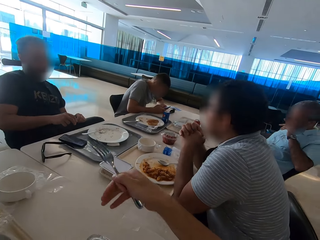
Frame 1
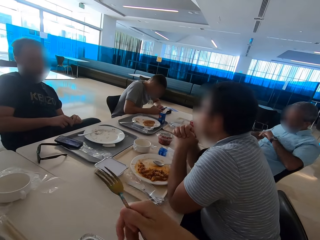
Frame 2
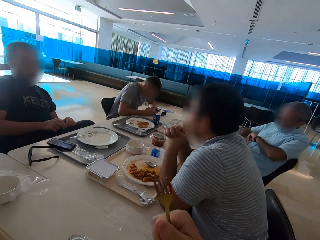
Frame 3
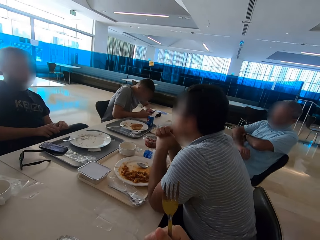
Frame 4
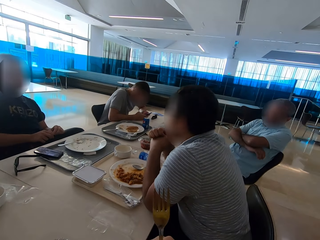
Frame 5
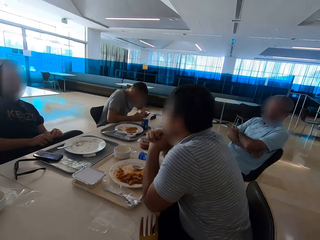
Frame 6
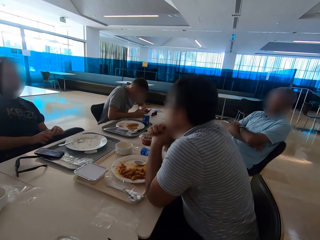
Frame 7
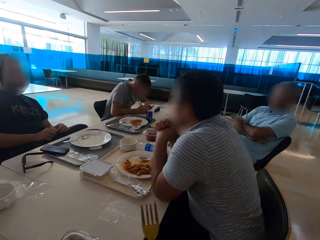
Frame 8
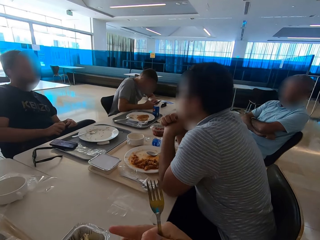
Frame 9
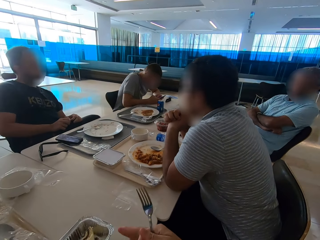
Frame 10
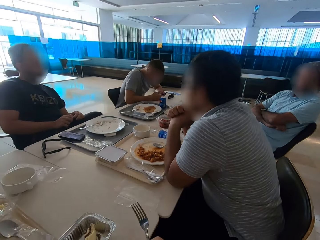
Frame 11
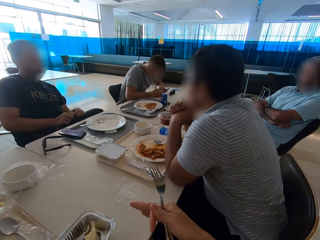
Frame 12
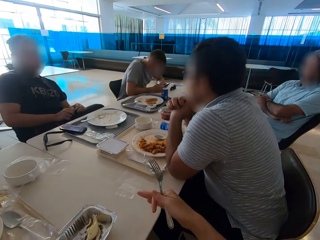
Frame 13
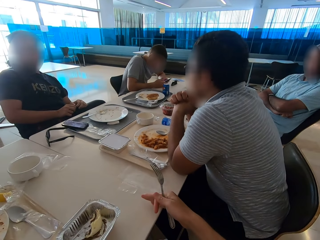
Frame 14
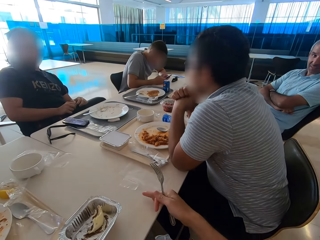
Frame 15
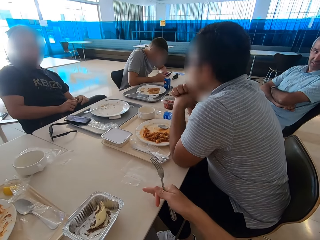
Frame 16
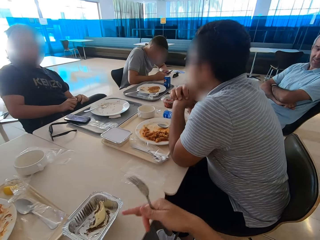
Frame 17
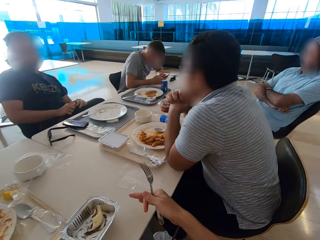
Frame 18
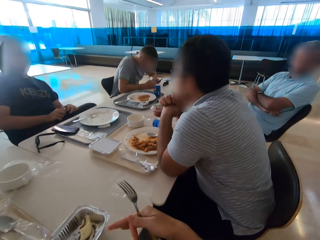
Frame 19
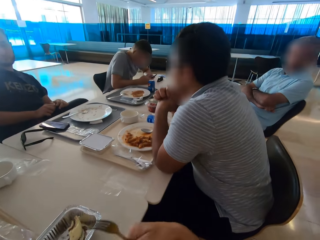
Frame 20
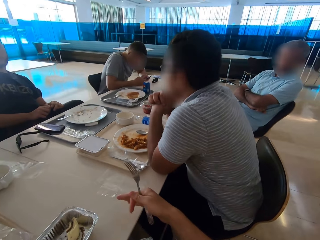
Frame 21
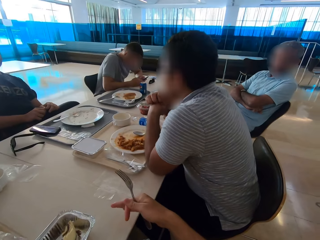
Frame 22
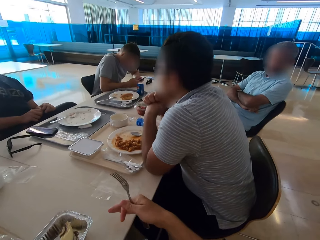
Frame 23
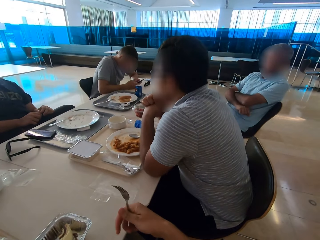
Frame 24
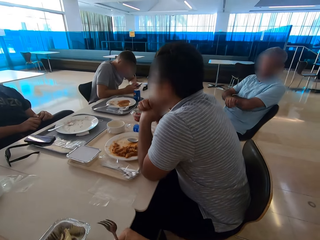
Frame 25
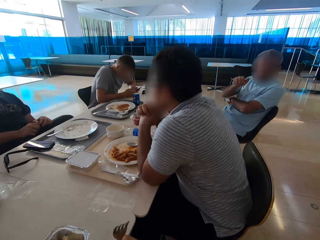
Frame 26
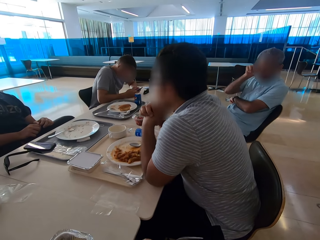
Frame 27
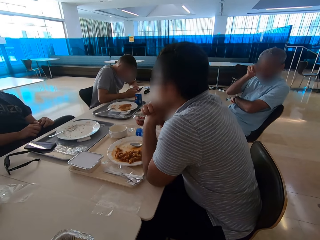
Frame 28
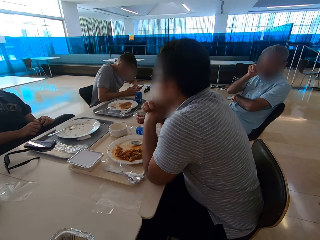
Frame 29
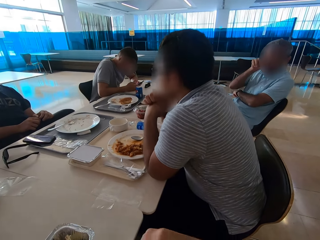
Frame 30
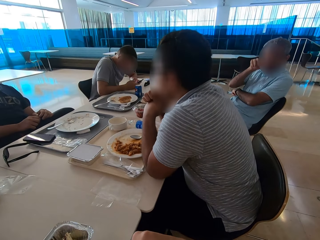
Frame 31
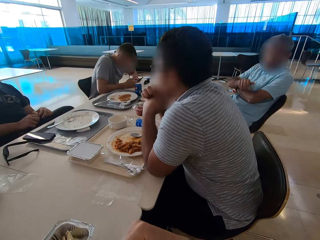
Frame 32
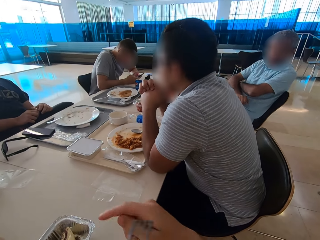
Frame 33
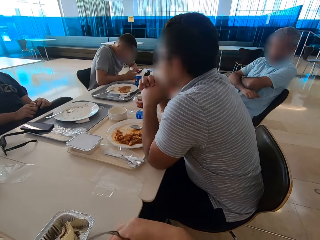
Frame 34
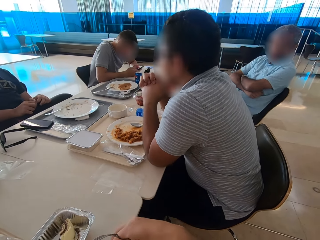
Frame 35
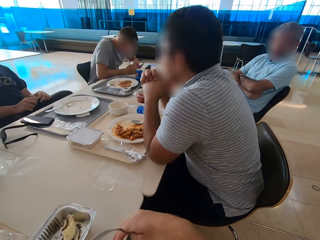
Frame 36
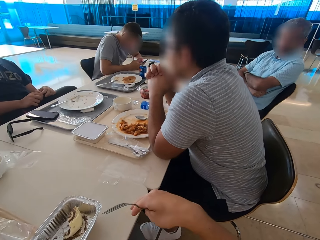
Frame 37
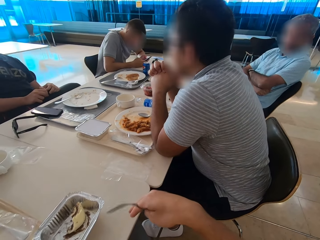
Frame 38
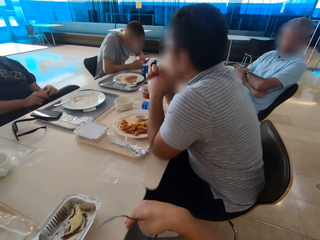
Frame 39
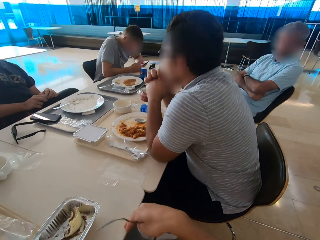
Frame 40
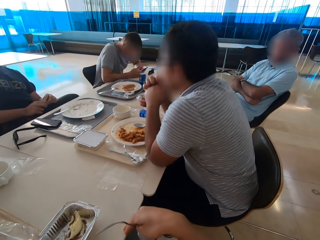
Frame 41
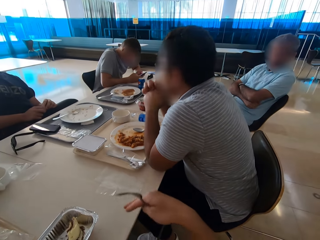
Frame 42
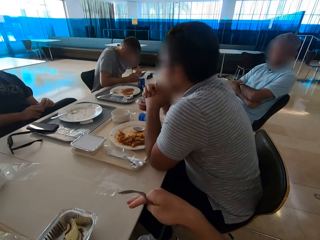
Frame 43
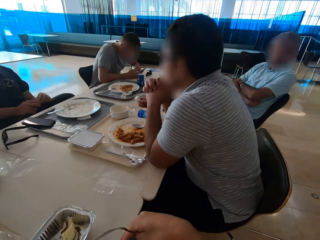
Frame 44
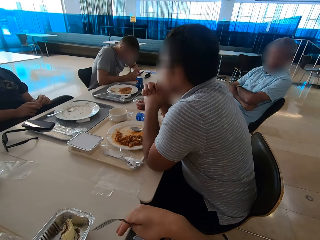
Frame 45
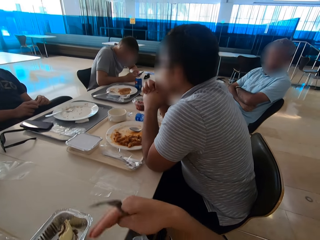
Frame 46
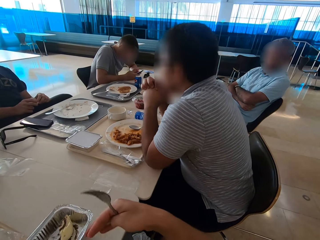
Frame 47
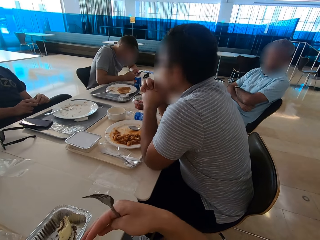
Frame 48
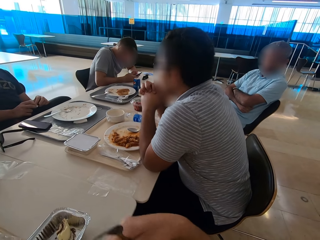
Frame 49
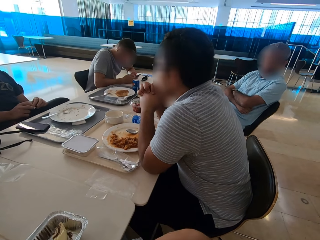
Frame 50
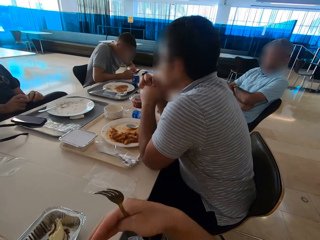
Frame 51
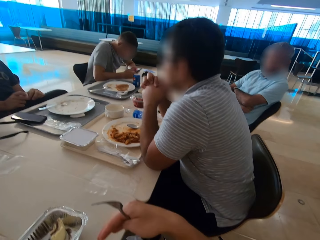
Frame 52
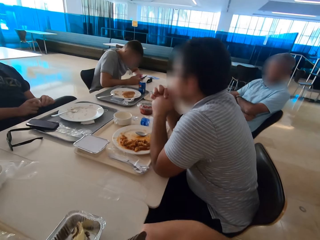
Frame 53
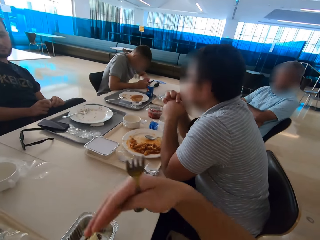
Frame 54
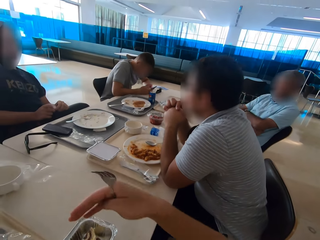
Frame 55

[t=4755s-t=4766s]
A man touches a mobile phone. Another man wipes his nose with his hand. The camera wearer gestures with the right hand. The first man holds something. The second man folds his hands. A third man scratches his hand. The camera wearer gestures with the right hand again. The second man scratches his face. The camera wearer gestures with the right hand again. The second man crosses his hands.

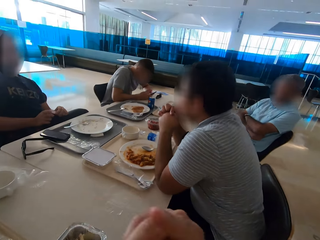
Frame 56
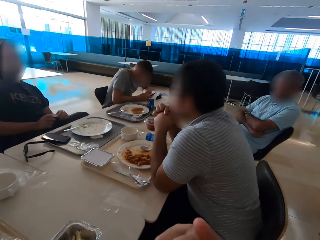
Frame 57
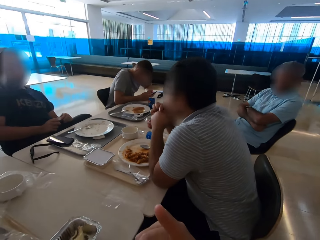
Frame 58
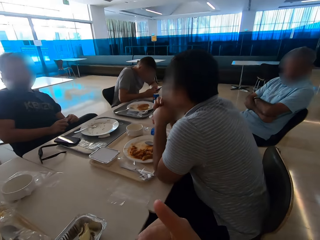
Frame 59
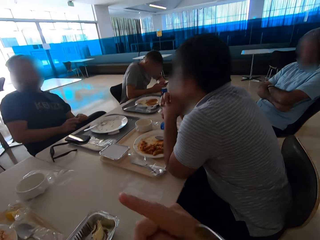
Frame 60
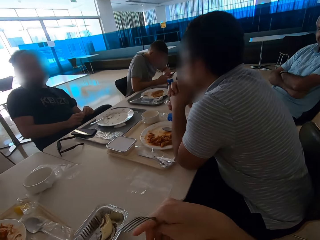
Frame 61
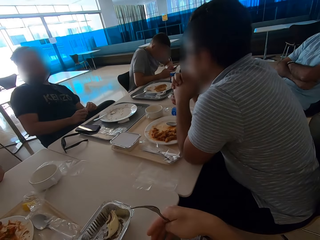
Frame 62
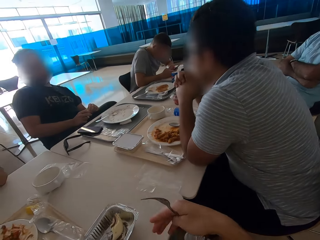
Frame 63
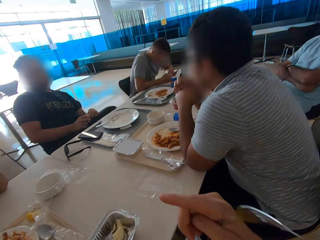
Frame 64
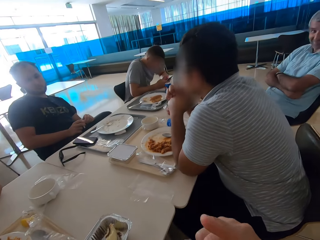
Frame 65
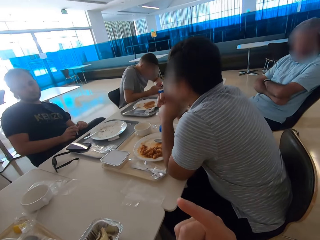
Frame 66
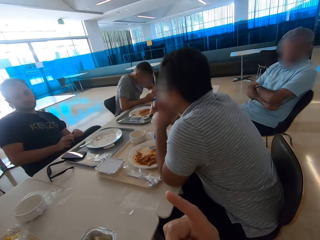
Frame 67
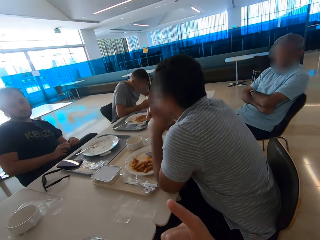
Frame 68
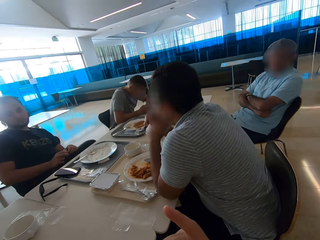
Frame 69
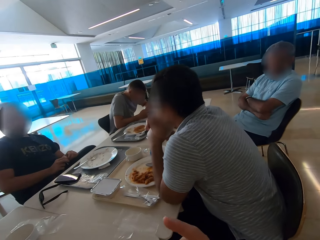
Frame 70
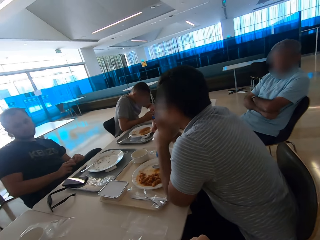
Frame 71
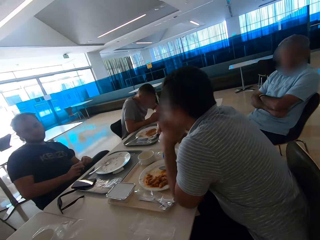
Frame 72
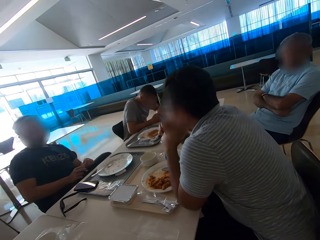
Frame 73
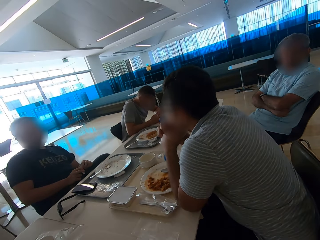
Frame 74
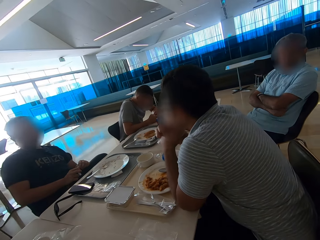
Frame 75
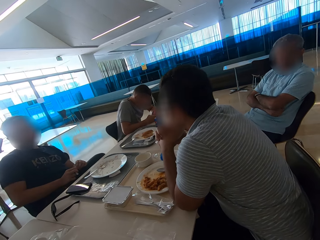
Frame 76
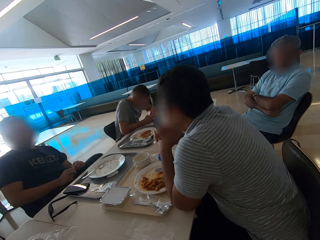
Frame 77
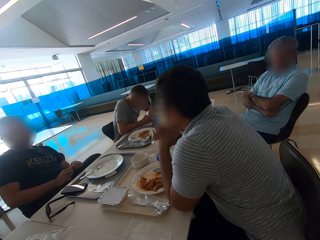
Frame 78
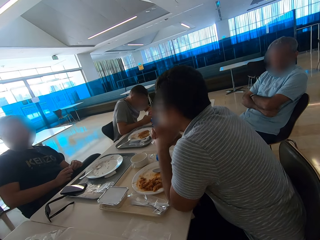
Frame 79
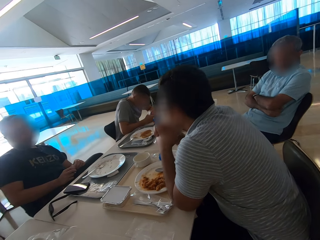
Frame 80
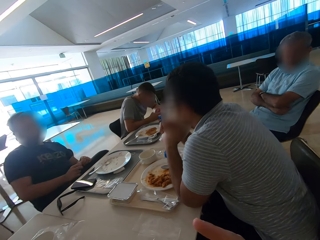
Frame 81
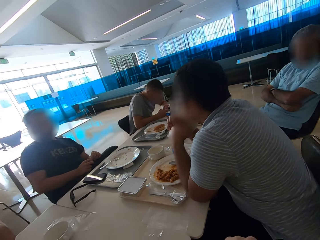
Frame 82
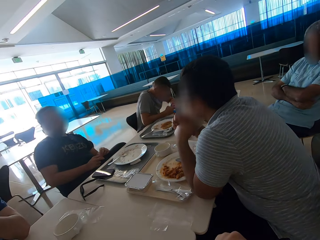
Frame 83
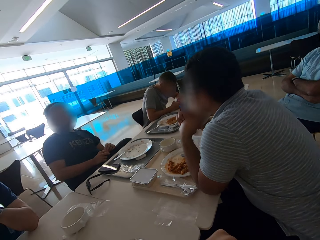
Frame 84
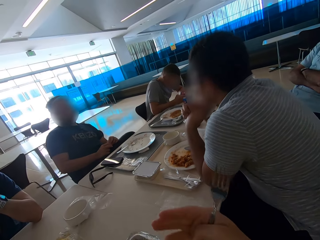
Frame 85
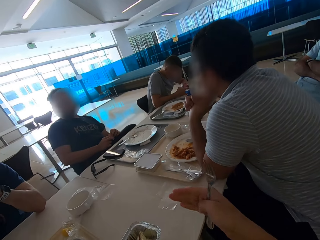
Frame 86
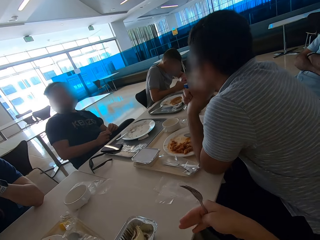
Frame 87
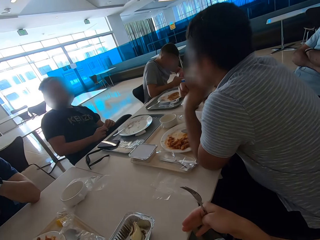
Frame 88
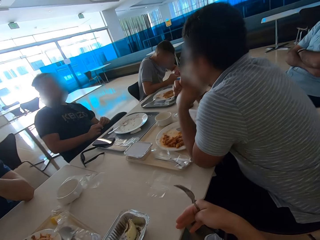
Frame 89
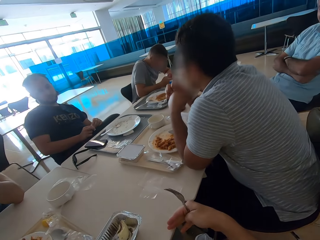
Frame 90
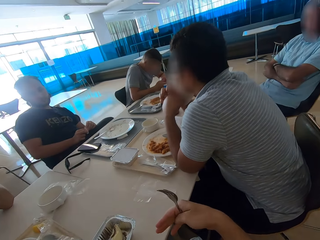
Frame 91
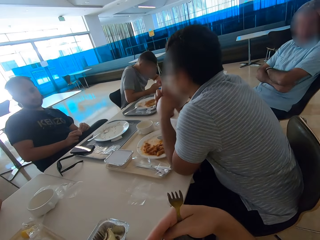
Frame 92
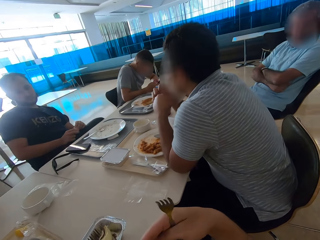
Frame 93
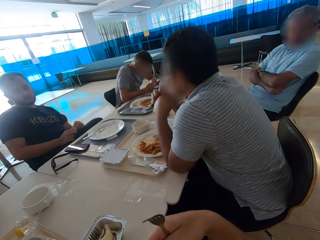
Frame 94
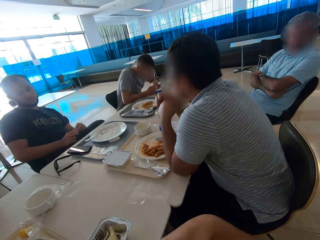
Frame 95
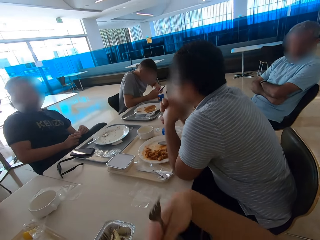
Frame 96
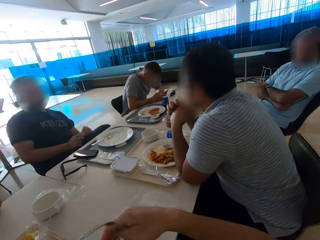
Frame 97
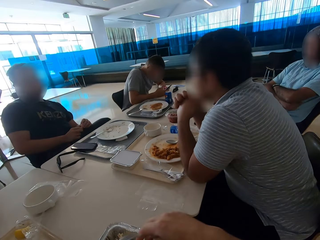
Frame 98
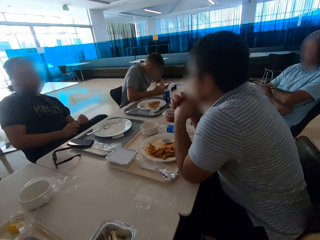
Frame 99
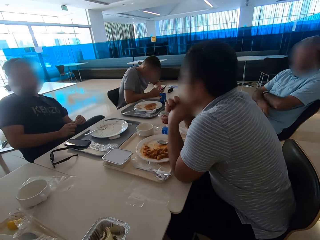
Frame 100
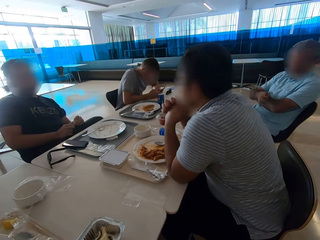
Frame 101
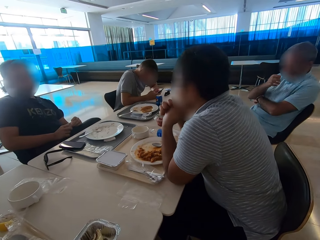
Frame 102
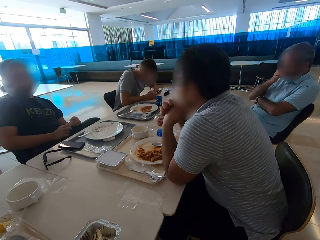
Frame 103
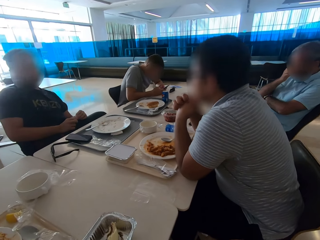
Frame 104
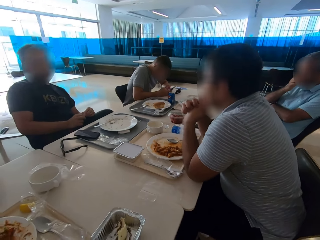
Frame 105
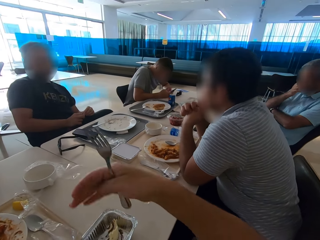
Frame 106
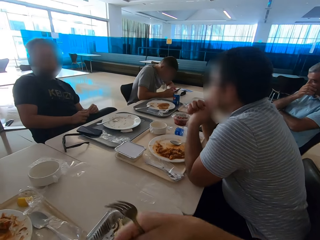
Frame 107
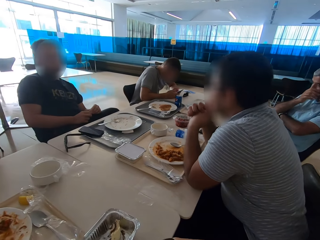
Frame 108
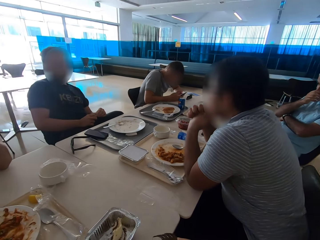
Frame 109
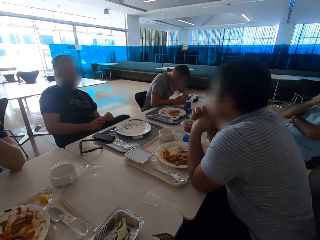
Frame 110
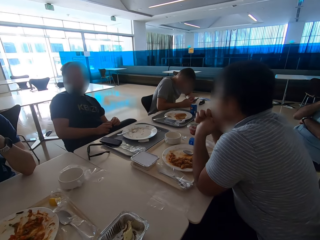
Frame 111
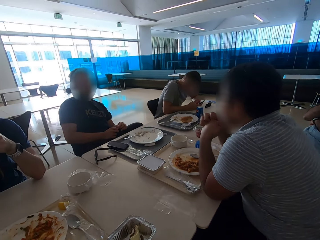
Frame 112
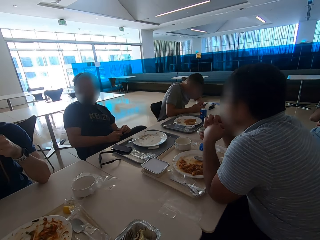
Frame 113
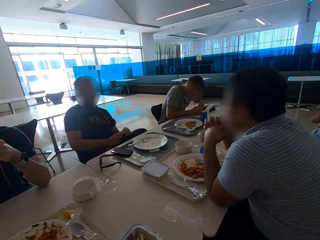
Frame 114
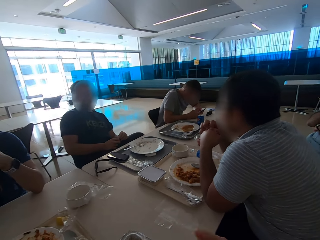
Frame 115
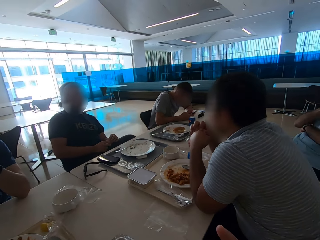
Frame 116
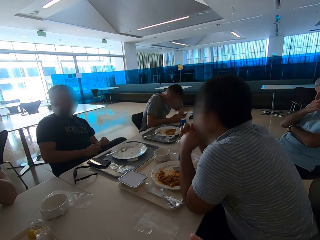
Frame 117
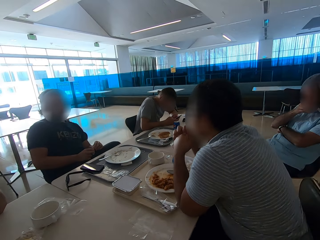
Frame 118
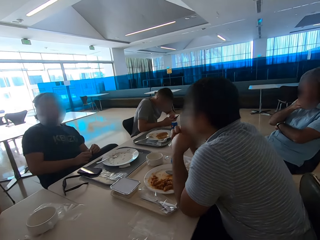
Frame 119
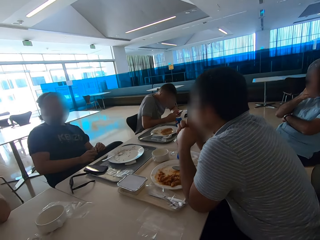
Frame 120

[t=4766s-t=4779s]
A man sits close to another man. The camera wearer looks around and uses gestures. The first man sits close to the second man again. A third man scratches his face. The camera wearer gestures with the right hand. The first man sits close to the second man again. The camera wearer looks around.
